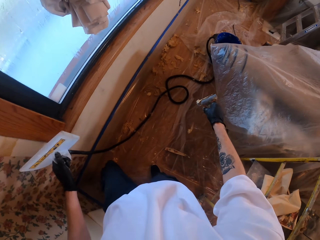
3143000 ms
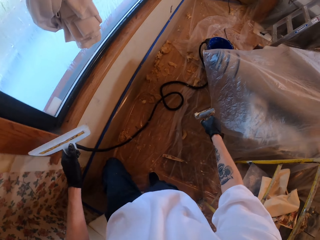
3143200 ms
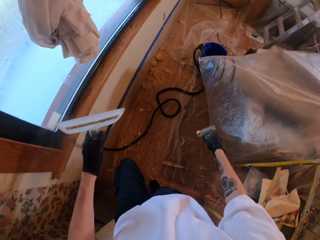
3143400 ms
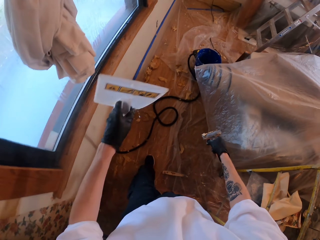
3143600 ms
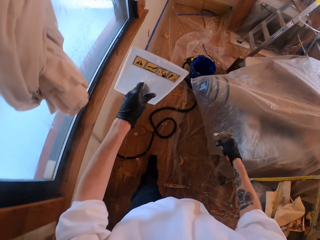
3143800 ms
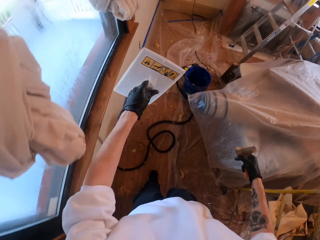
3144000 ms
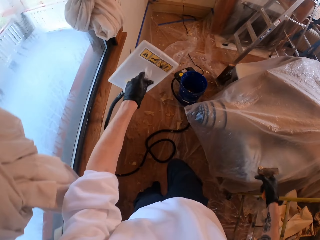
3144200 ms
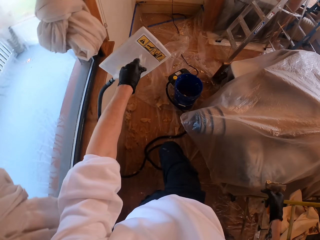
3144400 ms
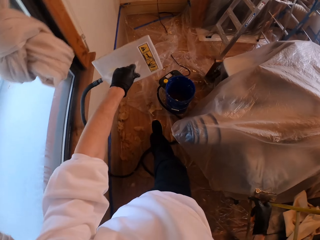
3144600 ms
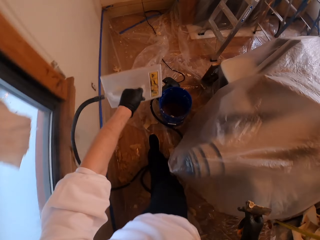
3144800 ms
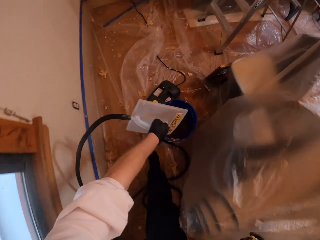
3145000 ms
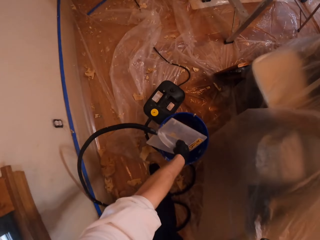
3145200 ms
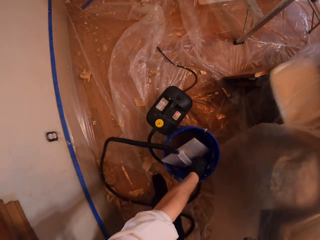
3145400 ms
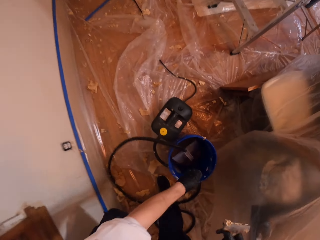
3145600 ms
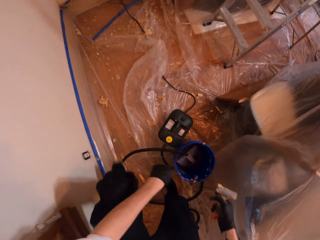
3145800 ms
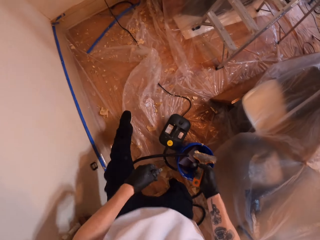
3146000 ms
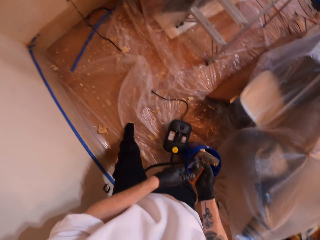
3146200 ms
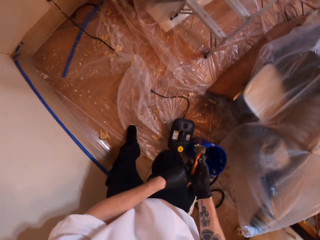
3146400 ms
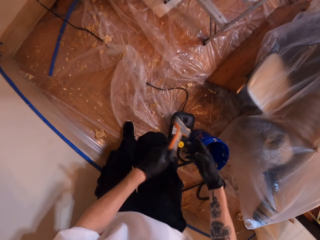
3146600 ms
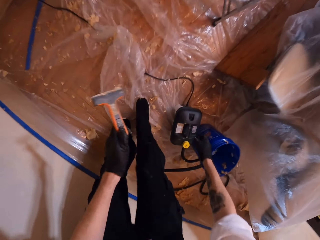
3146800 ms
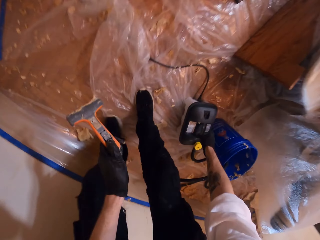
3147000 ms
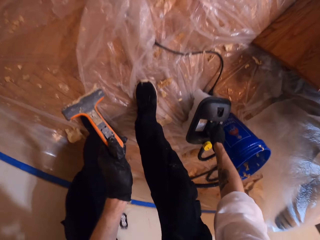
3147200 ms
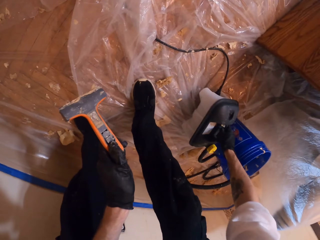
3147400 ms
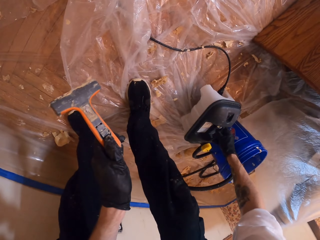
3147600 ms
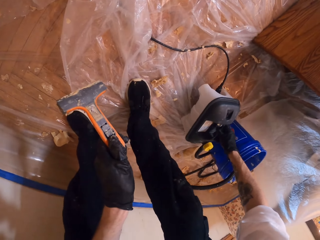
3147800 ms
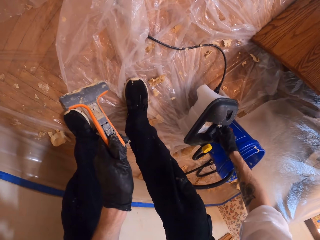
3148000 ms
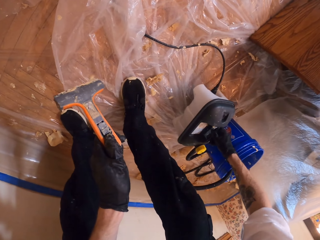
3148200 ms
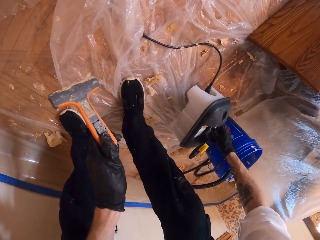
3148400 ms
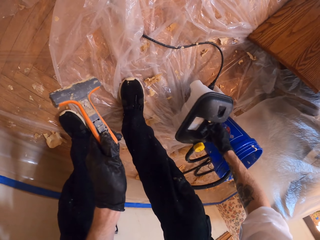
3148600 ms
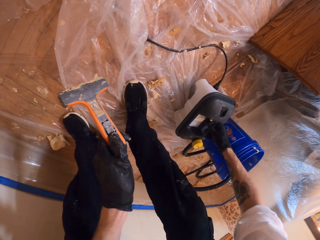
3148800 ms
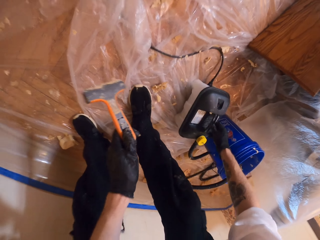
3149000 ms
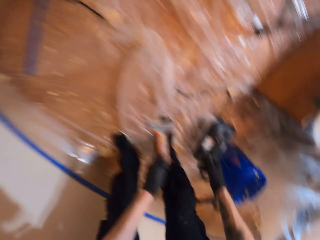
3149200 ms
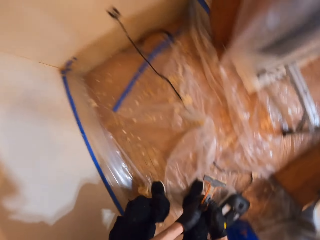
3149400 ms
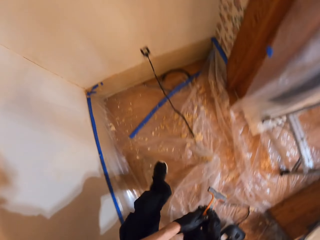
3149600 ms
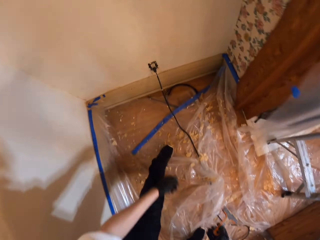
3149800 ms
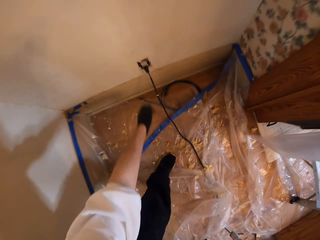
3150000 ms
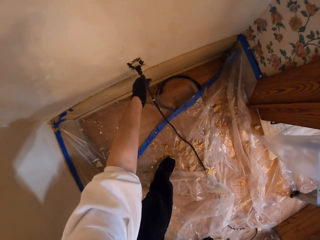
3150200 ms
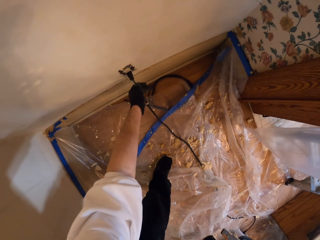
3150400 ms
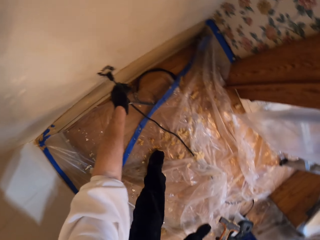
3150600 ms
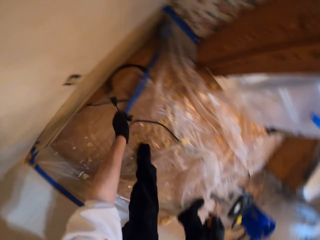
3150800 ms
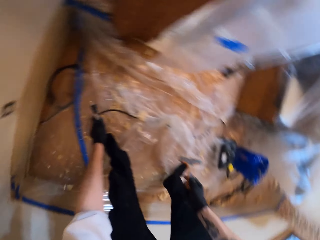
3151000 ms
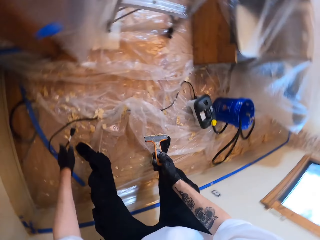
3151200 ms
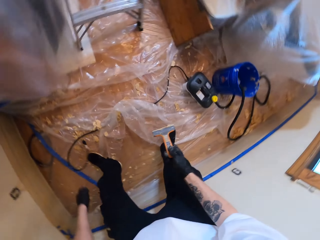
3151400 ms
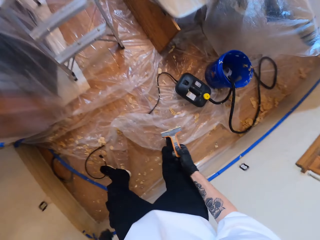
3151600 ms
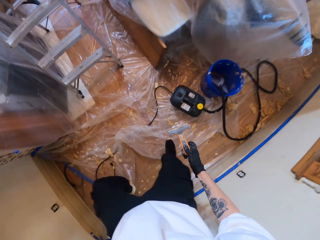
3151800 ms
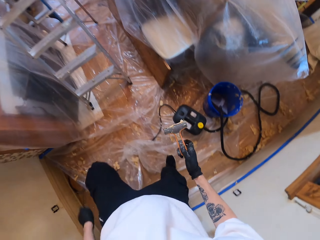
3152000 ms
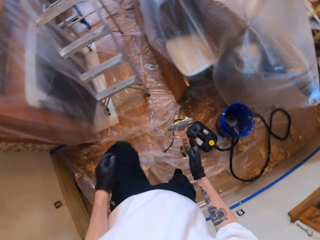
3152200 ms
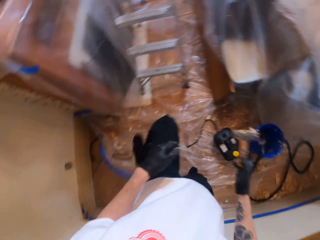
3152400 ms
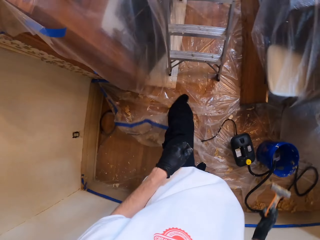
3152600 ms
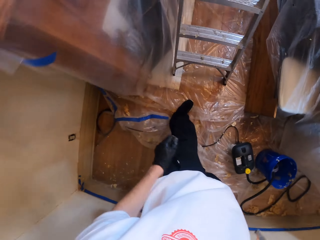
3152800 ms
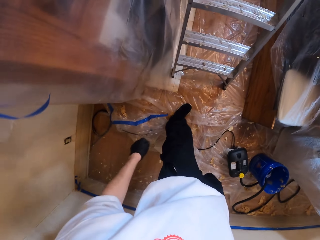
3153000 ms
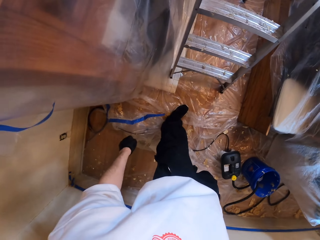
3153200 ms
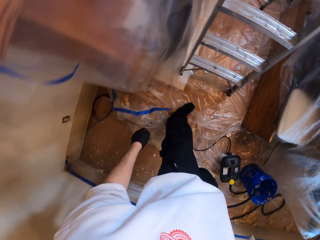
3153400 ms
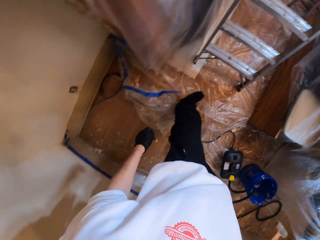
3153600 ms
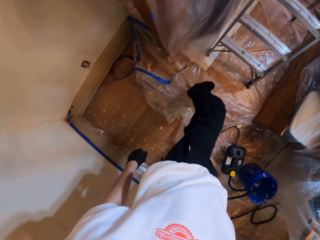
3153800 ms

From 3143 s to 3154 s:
The camera wearer puts the steamer in the bucket. They hold the scratcher and shake the electric roller machine. They hold the power cable and unplug the cable from the socket.

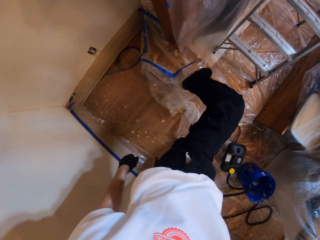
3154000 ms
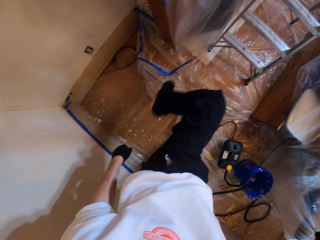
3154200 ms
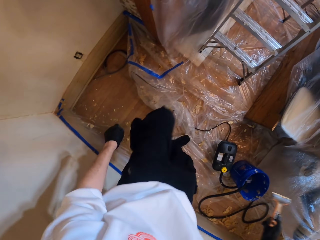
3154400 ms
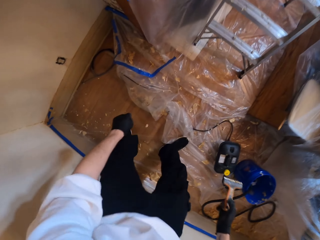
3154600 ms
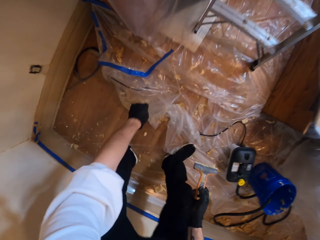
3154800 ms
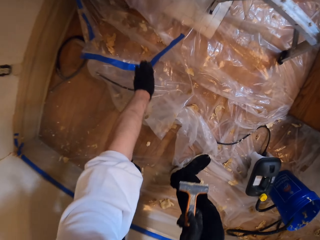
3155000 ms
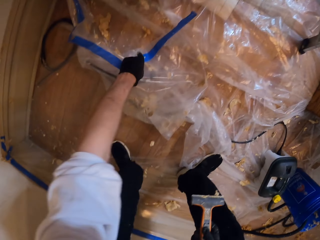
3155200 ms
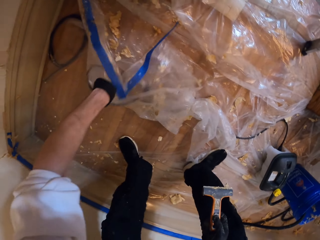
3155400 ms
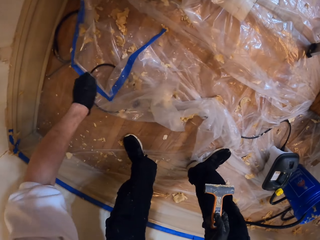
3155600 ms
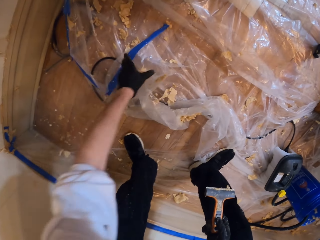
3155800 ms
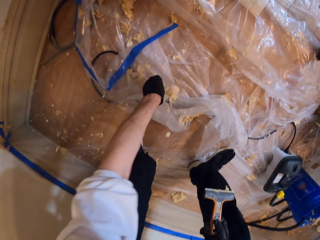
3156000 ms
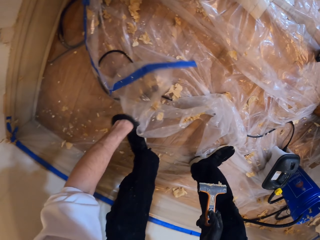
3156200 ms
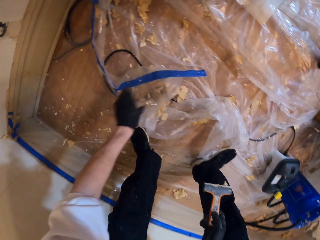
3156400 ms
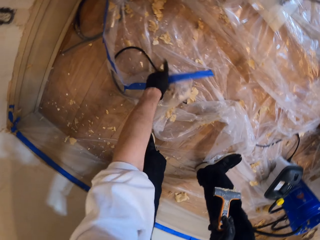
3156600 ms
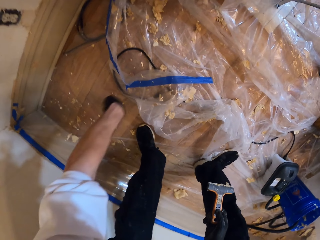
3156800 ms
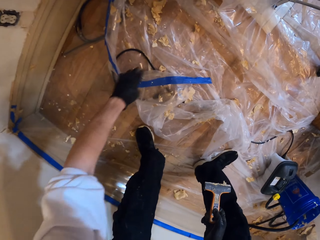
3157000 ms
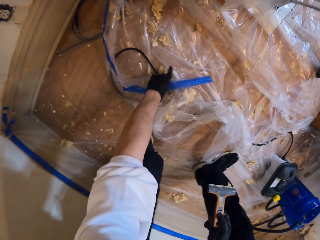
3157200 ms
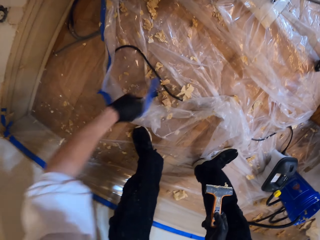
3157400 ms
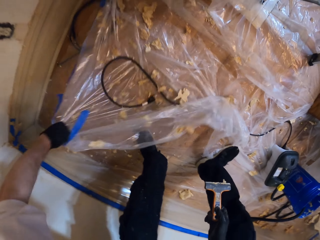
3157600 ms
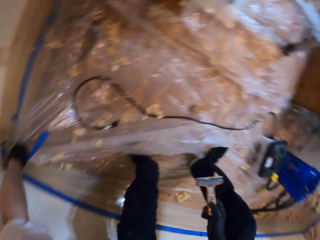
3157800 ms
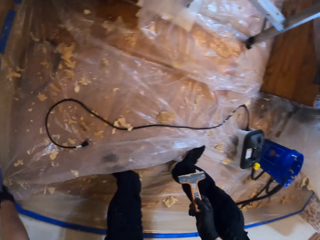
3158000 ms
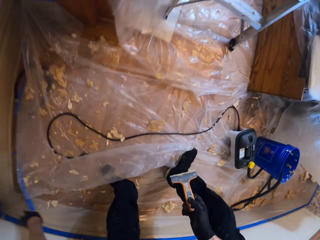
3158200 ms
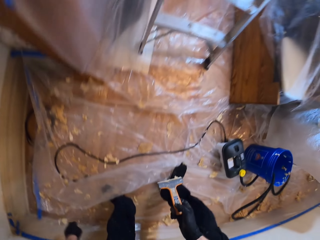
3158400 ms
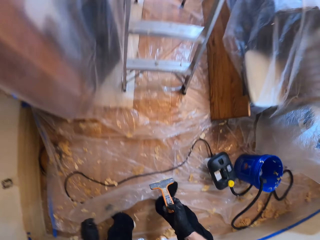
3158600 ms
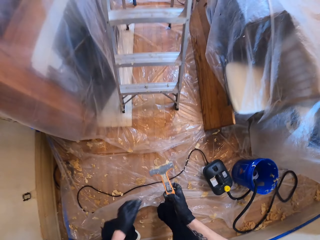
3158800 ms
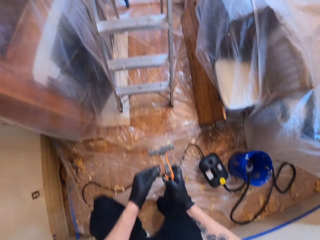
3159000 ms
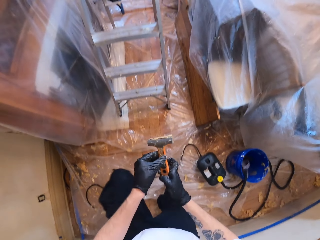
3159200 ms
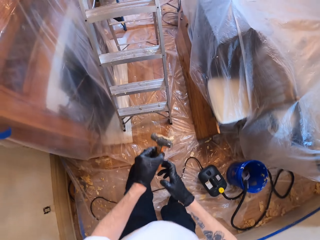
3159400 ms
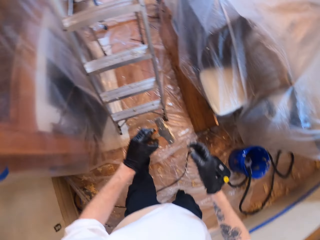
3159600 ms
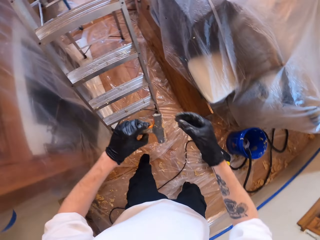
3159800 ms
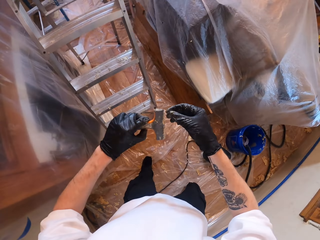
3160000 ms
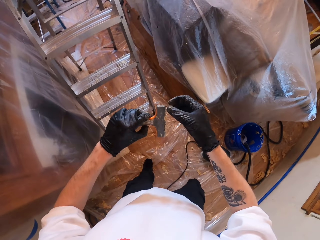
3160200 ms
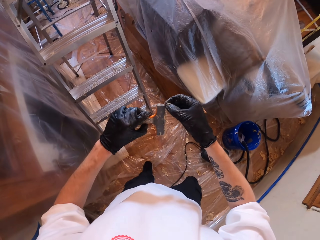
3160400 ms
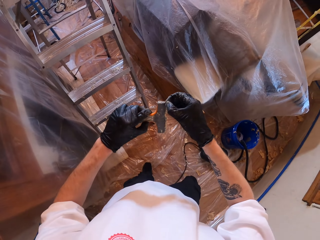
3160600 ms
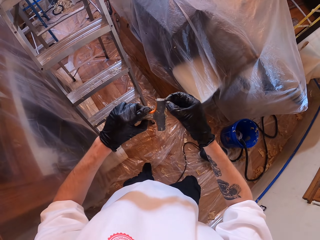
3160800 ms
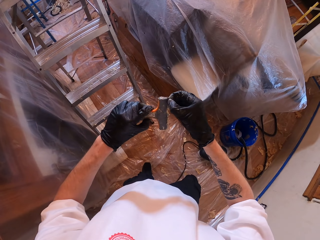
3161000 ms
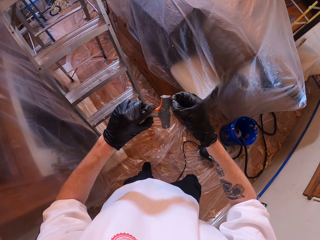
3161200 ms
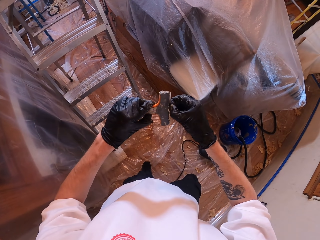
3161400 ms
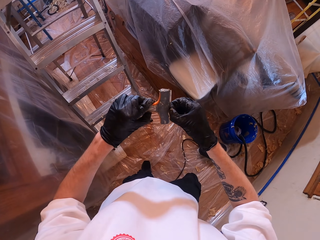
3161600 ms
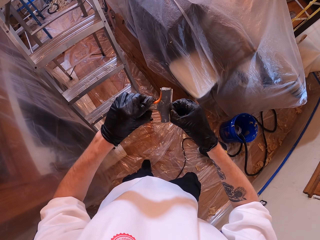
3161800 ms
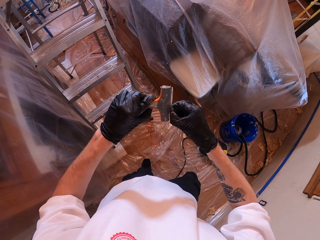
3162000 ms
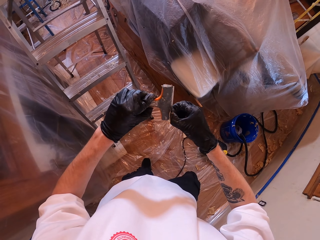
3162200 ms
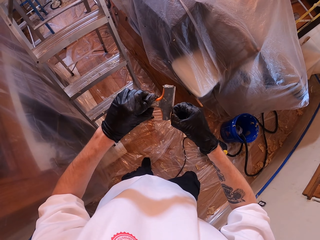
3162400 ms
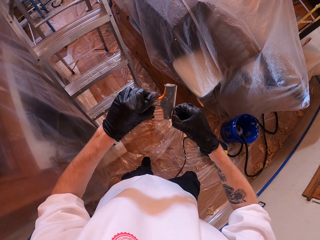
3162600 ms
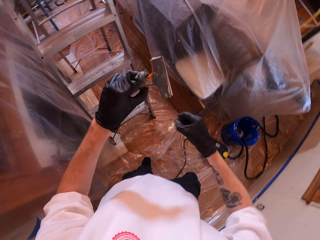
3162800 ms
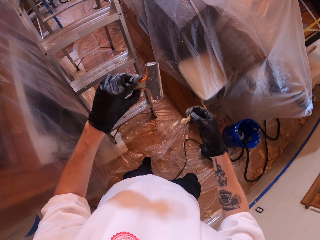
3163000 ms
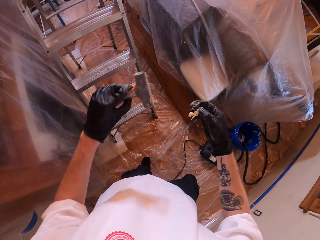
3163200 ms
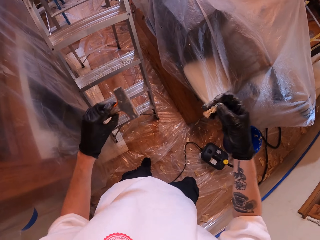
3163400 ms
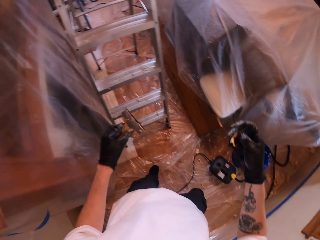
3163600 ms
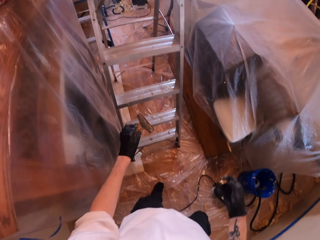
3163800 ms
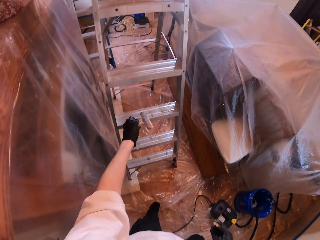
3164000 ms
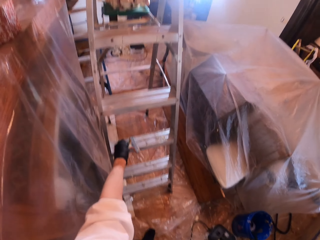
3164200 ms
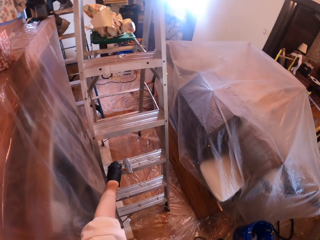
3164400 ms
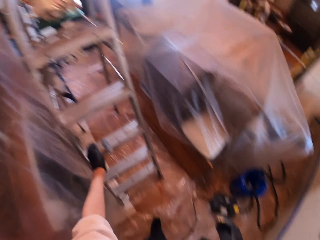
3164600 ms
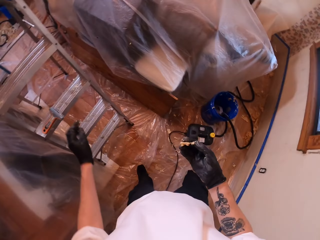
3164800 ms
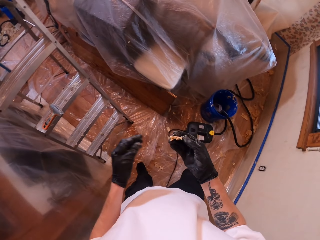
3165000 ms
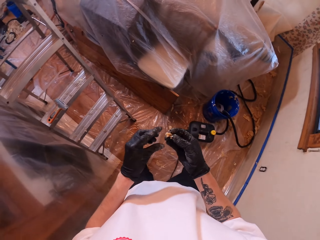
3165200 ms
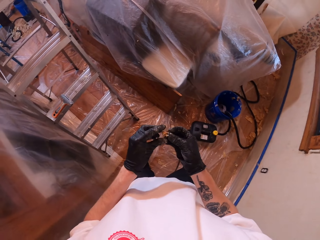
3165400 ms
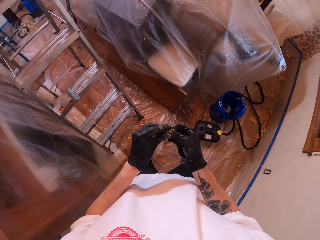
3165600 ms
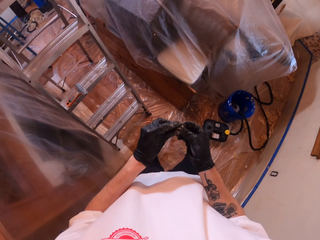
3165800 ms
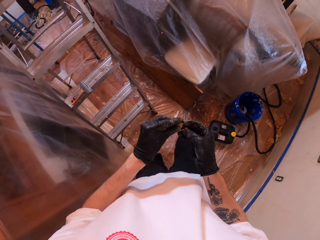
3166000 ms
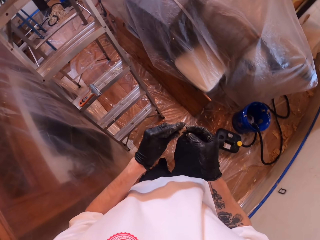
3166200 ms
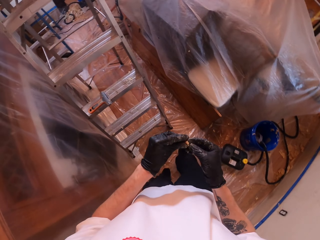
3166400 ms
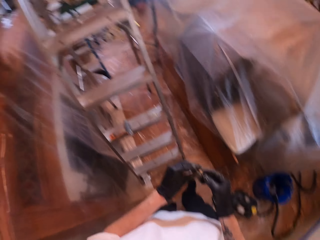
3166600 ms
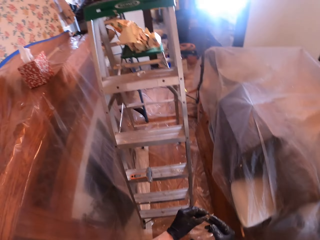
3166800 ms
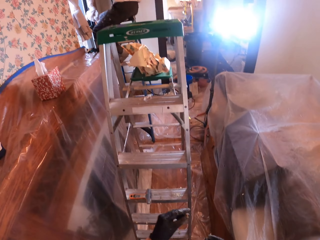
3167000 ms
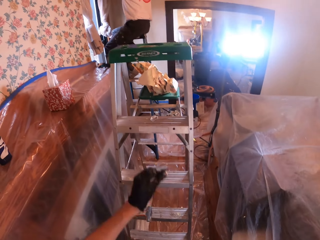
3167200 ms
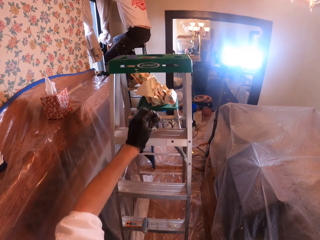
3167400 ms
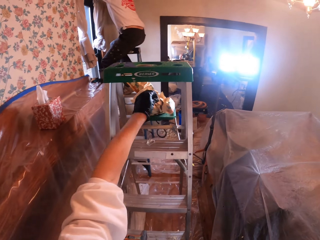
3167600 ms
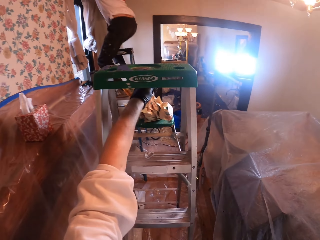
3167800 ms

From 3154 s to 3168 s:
The camera wearer holds the polythene paper. They straighten the plastic bag on the floor. They remove paint from the paint scraper. They hold the scratcher with both hands. They put the paint scraper on the ladder.
